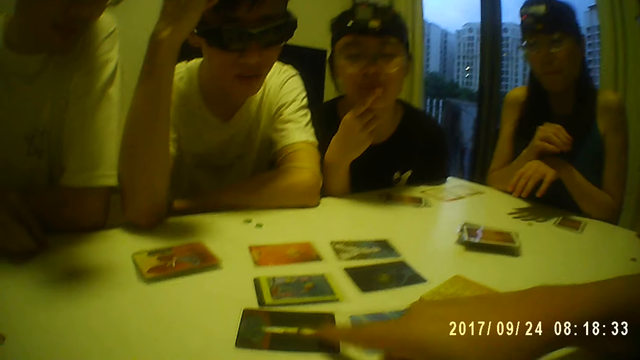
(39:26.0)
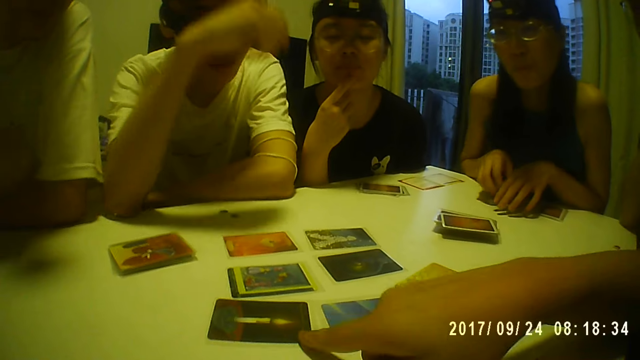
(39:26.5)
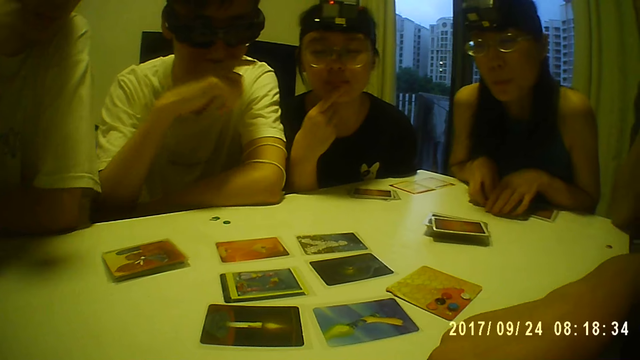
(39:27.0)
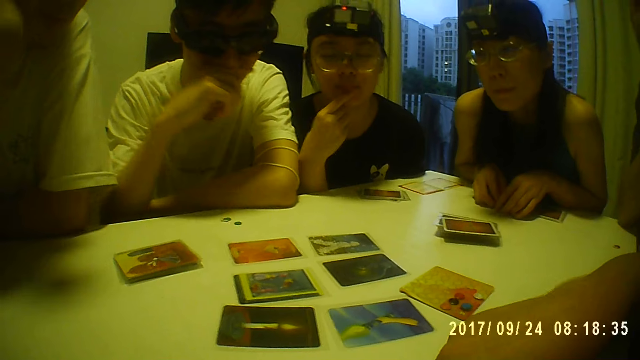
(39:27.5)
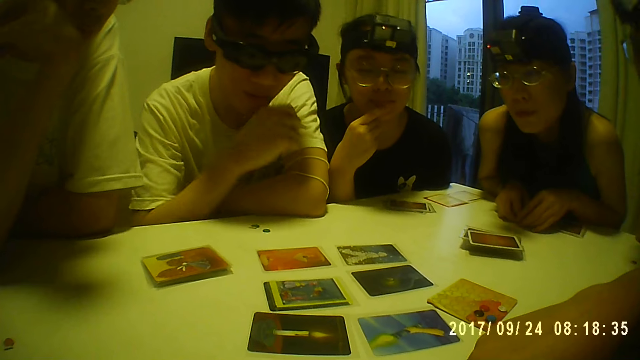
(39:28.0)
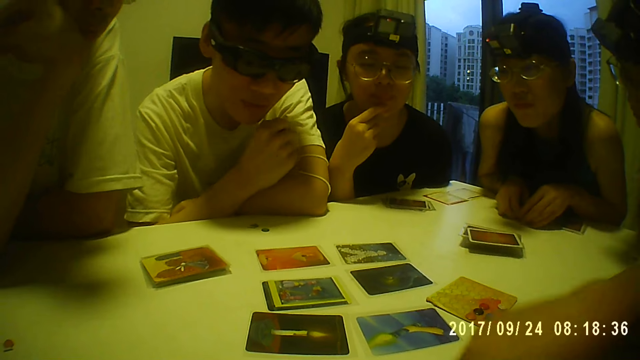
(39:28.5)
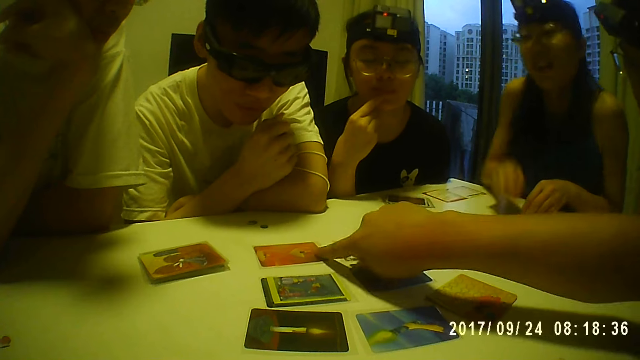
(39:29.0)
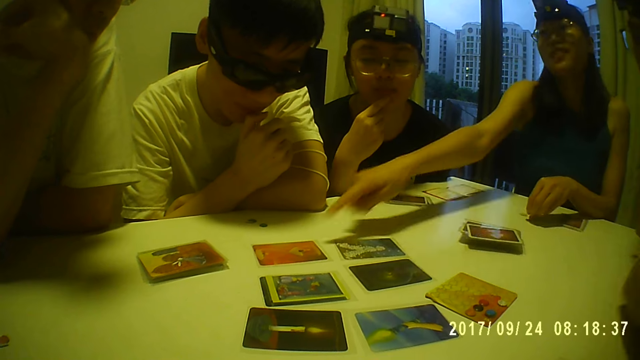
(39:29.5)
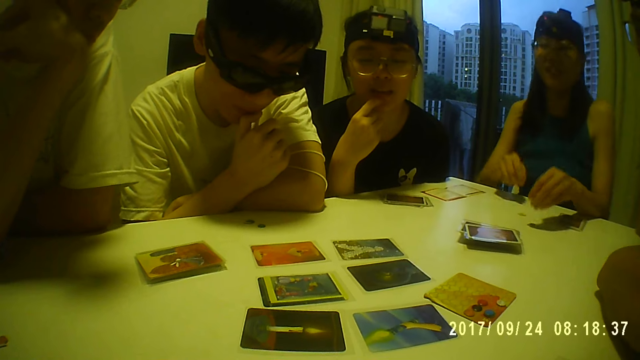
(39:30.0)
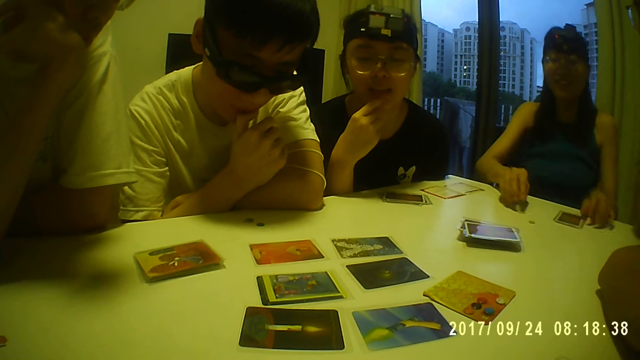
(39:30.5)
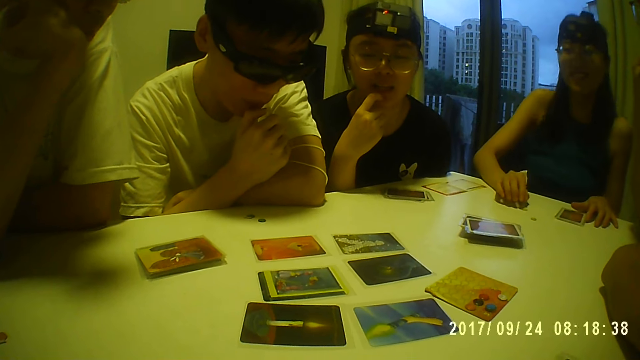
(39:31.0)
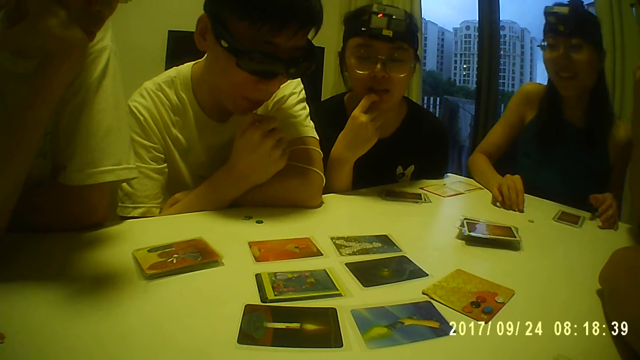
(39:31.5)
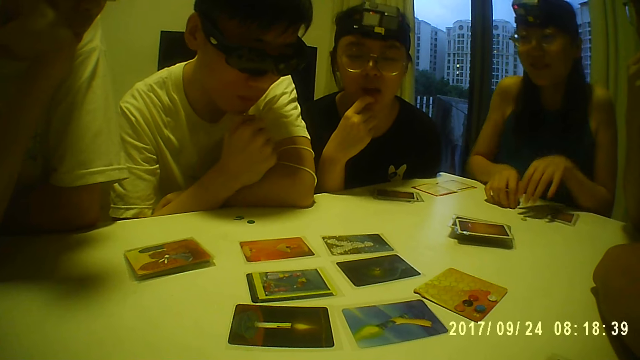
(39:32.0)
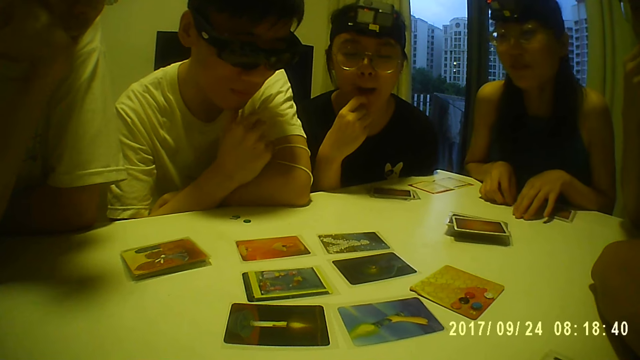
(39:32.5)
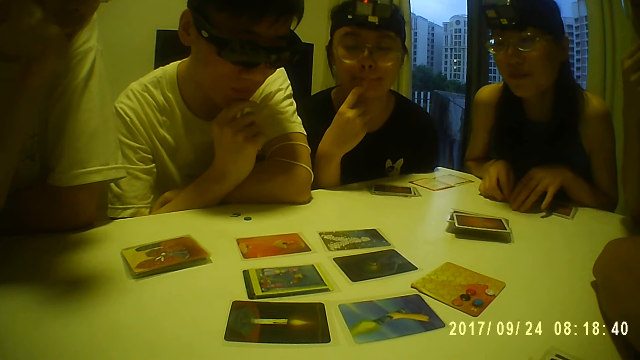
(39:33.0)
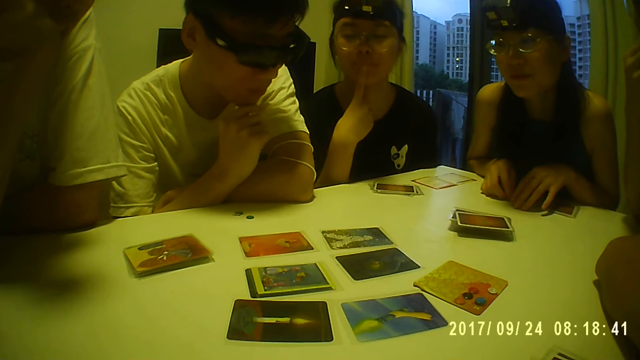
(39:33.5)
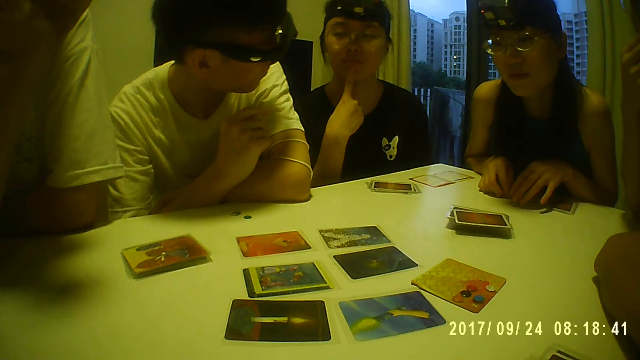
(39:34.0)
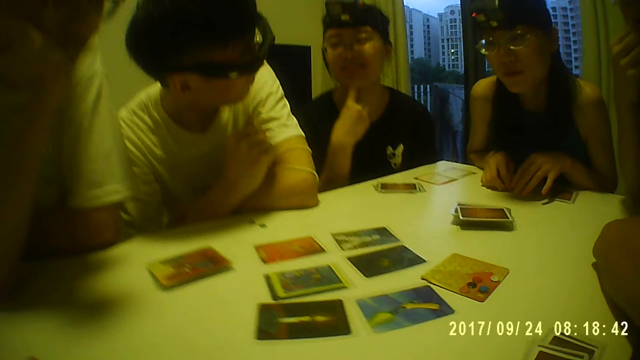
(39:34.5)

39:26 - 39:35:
A man moves a token on the table with his right hand. A woman places her hands on the table. Another man touches his nose with his right hand. The woman points her right hand to the card on the table. The other man touches his mouth with his right hand. The woman places her right hand on the table and places her left hand on the table. The other man holds his chin with his right hand.

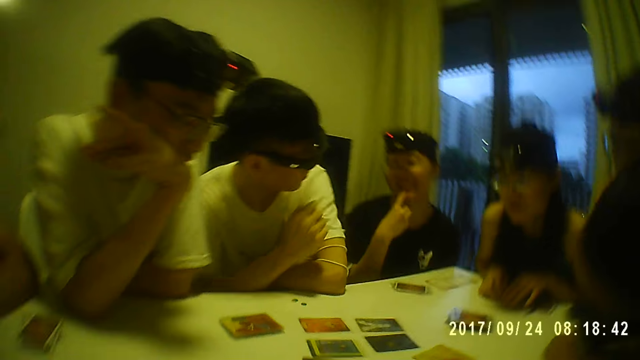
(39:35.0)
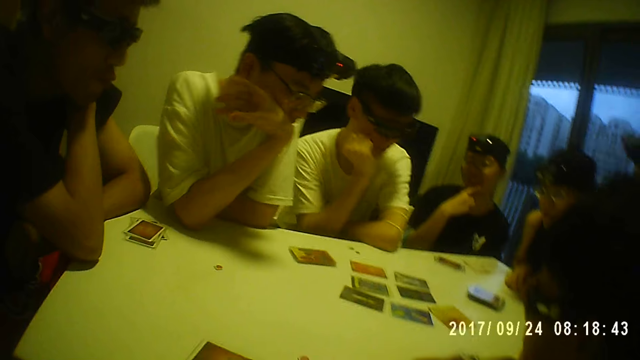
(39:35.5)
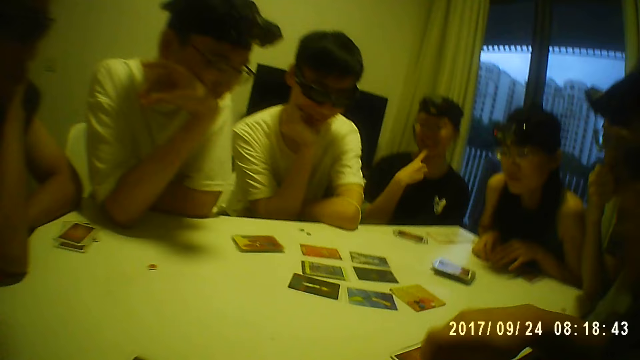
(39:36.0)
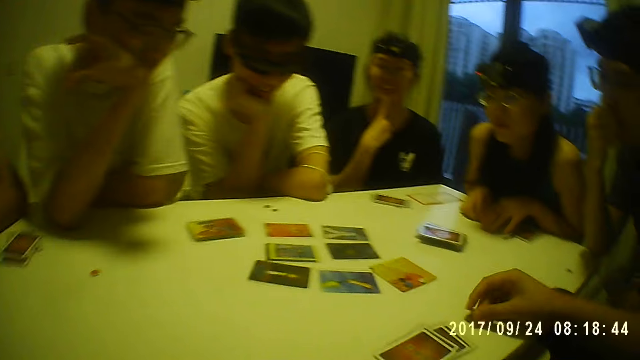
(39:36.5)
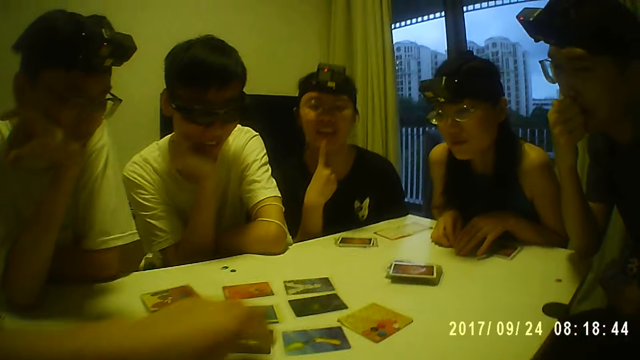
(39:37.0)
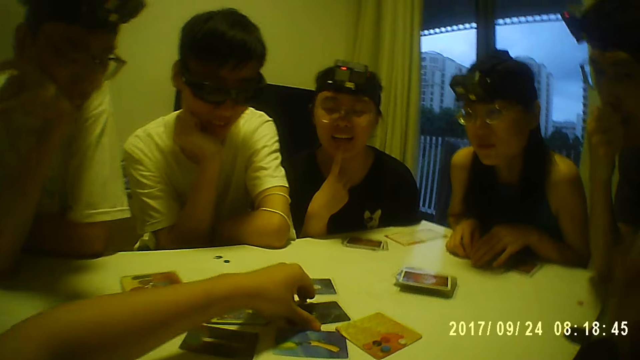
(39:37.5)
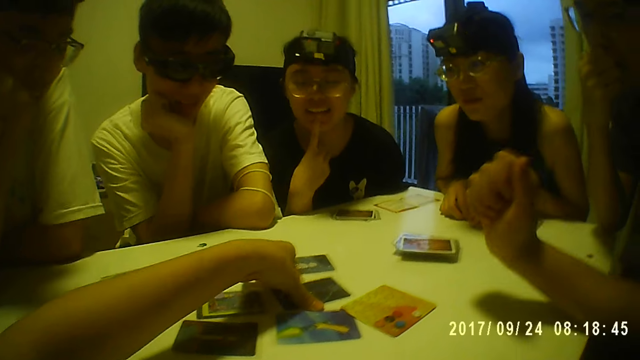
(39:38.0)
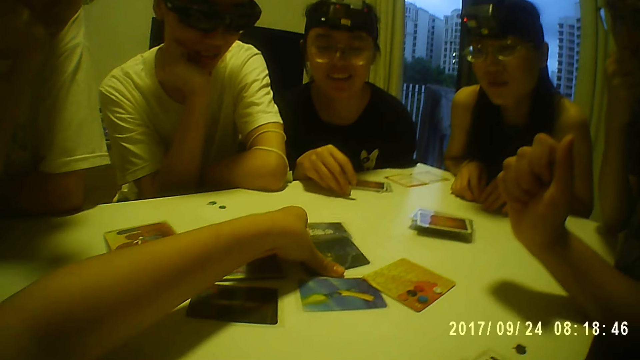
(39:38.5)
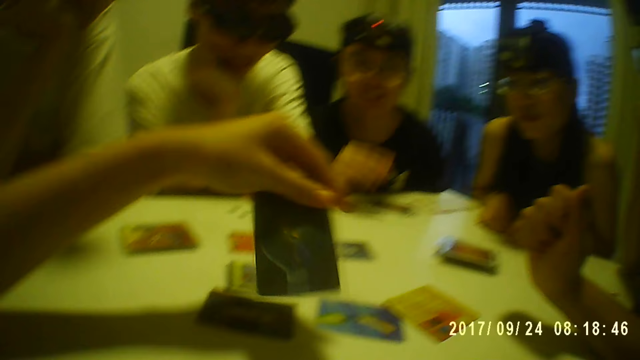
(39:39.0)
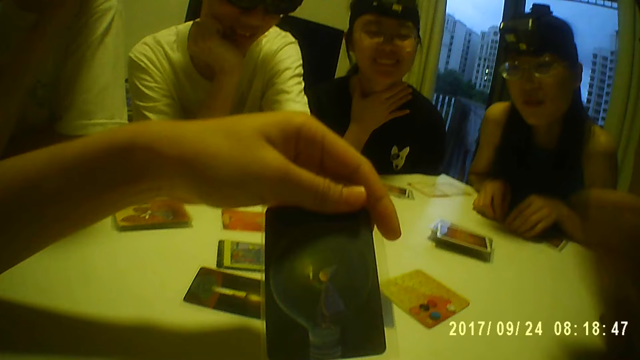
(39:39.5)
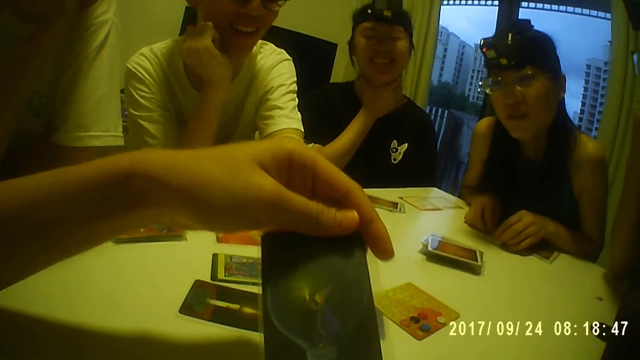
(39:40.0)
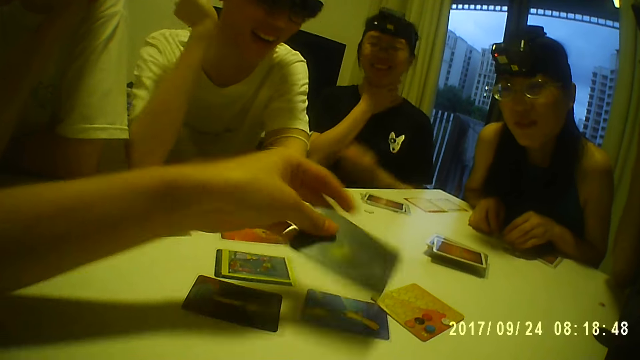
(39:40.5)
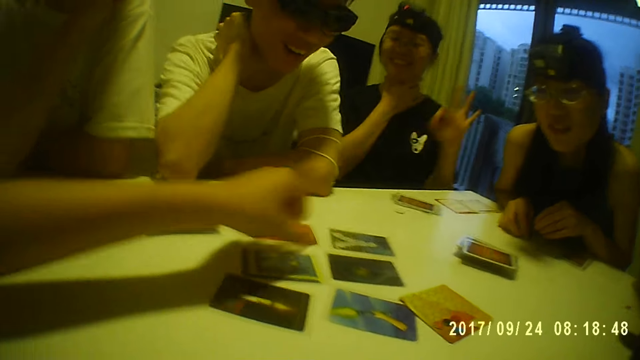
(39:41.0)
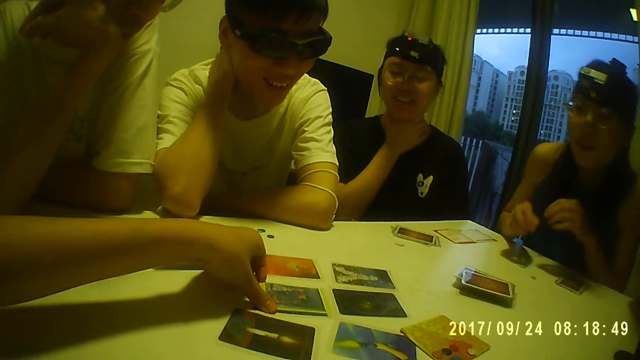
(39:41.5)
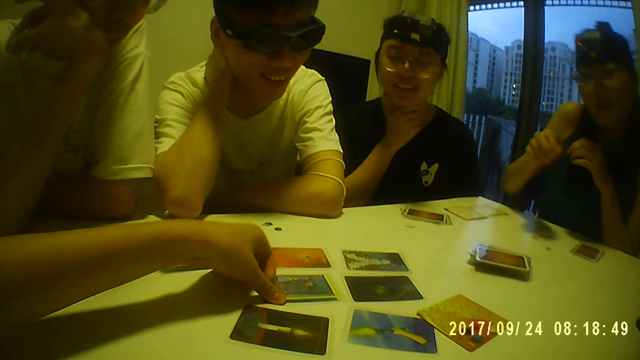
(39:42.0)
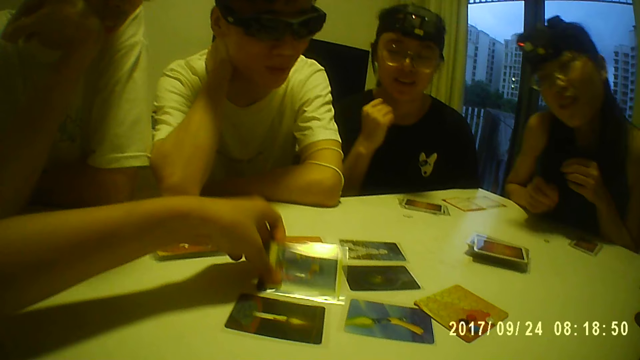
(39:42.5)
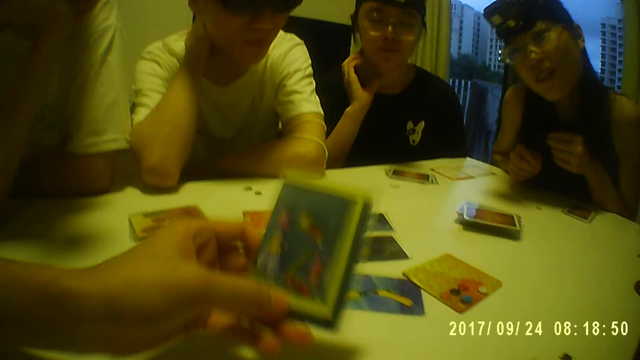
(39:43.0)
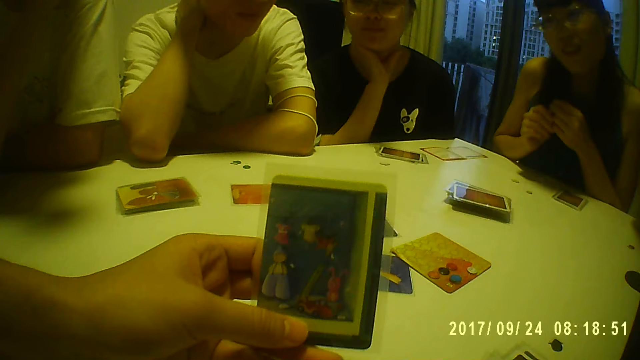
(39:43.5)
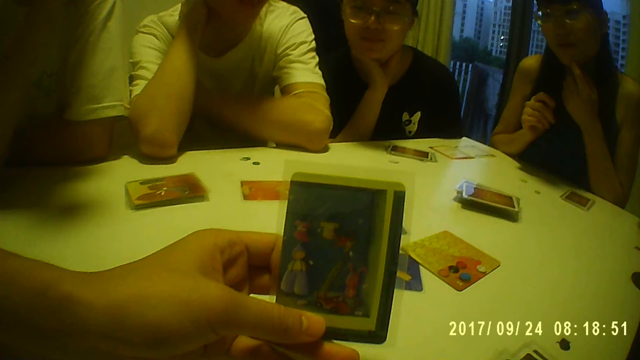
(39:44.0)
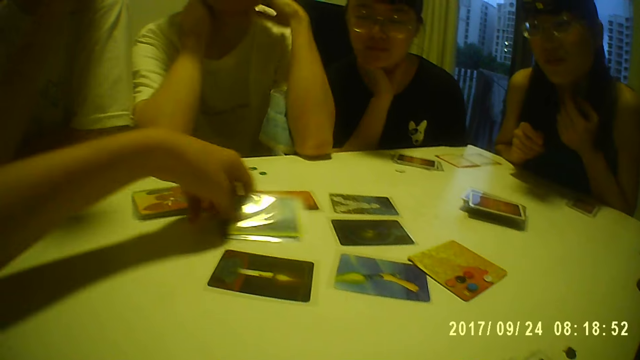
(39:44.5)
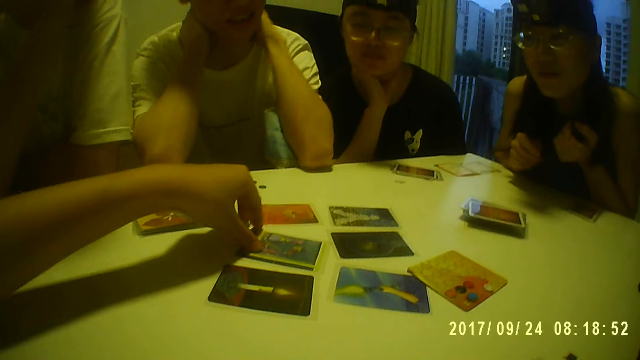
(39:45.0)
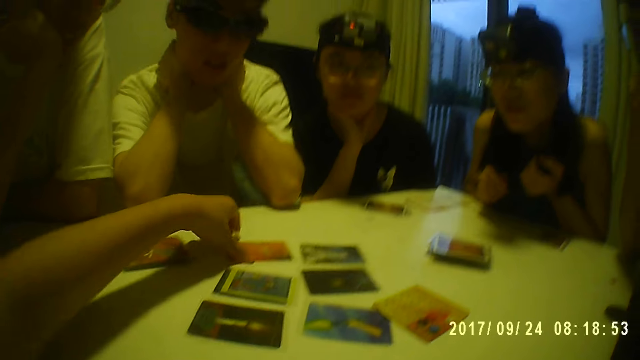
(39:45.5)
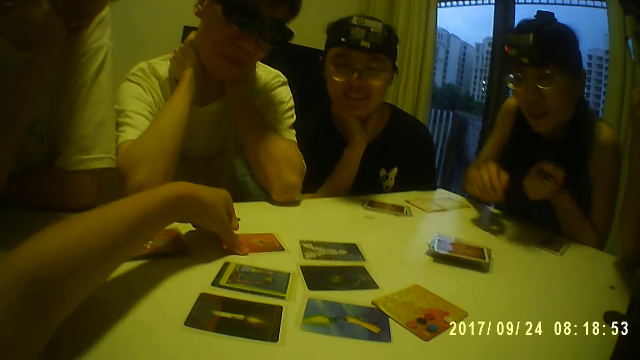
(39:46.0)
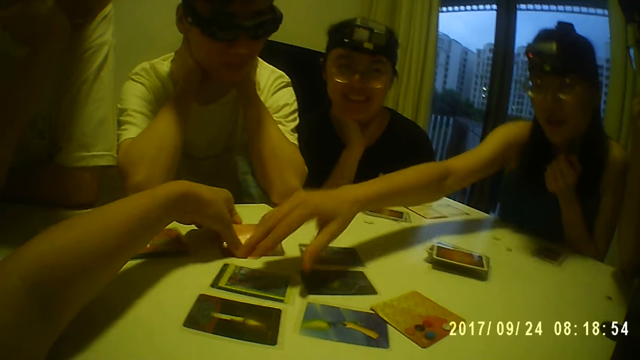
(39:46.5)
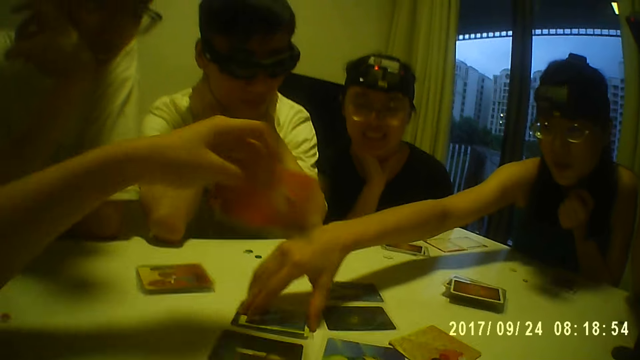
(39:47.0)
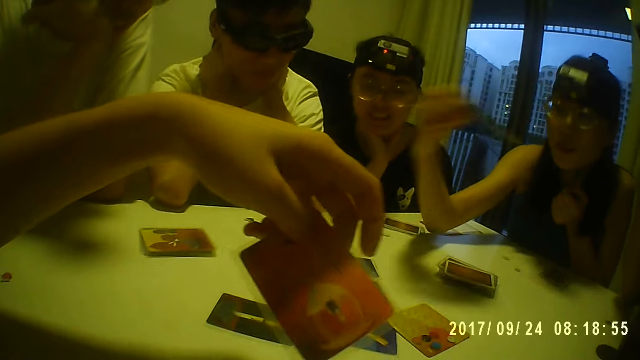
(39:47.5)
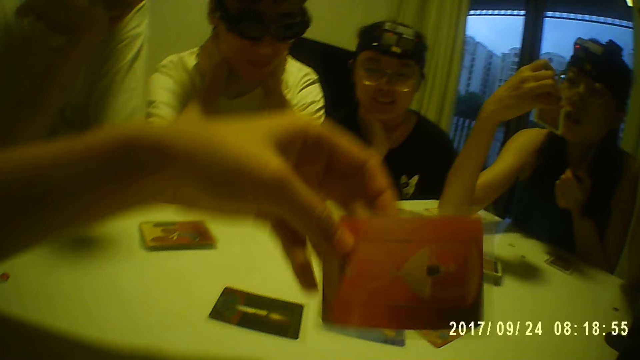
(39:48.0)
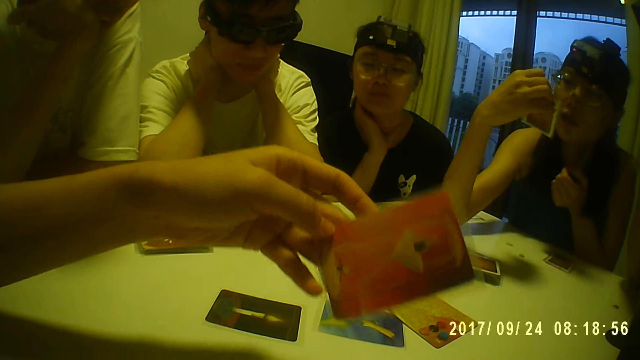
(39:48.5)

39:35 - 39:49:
A man places his right hand on his chin. Another man moves a token on the table with his right hand. The camera wearer moves her hand aside. She moves her hand forward. She picks up a card from the table with her left hand. The other man places his right hand on the table. The camera wearer holds the card. A woman places the token on the table with her right hand. The camera wearer looks at the card. The woman touches her neck with her right hand. The camera wearer places the card on the table with her left hand. The first man places his right hand on his neck. The camera wearer moves her hand. She holds a card. She picks up a card from the table with her left hand. She looks at the card. Another woman touches her chin with her right hand. The camera wearer places the card back on the table with her left hand. The first man places his left hand on his neck. The camera wearer moves her hand. She picks up a card from the table with her left hand. The other woman picks the card from the table with her right hand. The camera wearer looks at the card.
